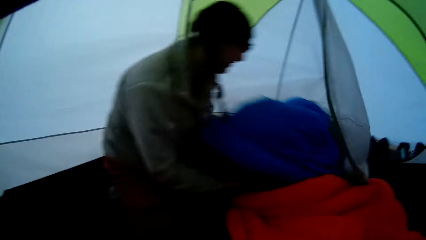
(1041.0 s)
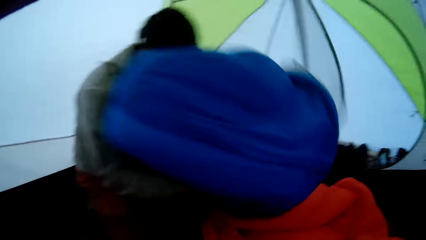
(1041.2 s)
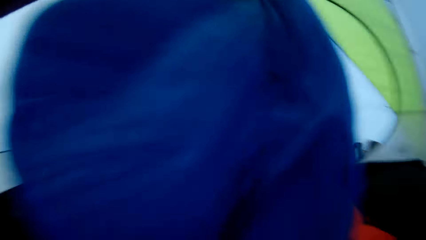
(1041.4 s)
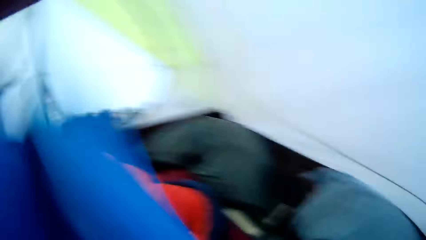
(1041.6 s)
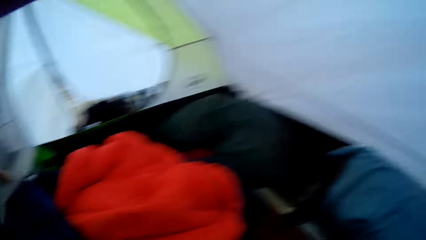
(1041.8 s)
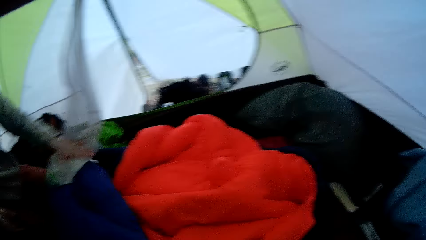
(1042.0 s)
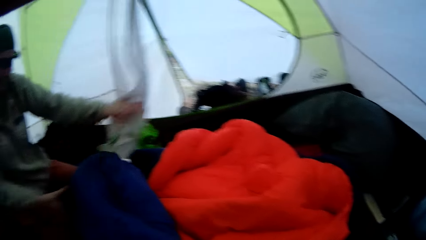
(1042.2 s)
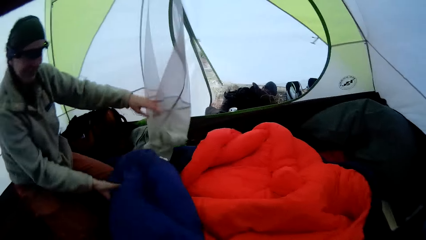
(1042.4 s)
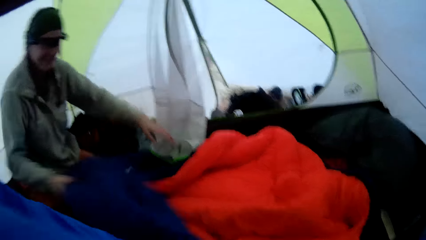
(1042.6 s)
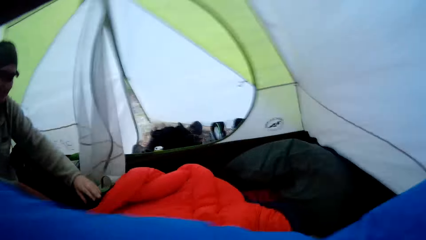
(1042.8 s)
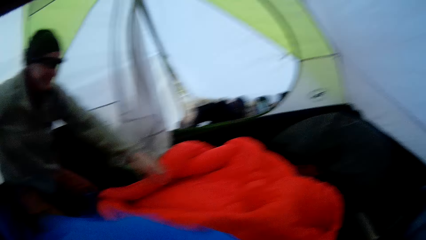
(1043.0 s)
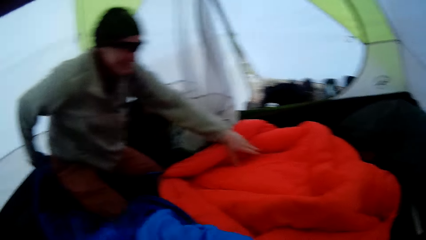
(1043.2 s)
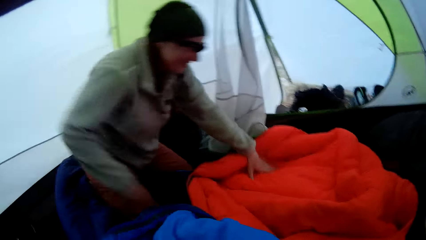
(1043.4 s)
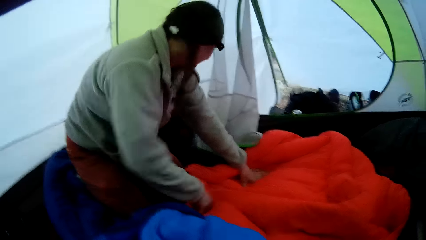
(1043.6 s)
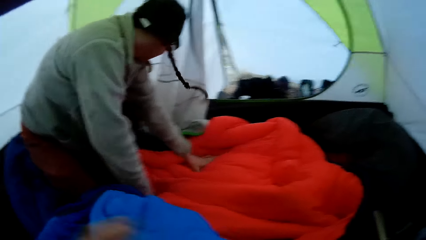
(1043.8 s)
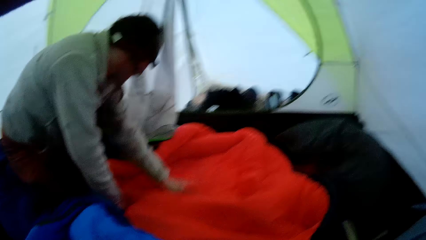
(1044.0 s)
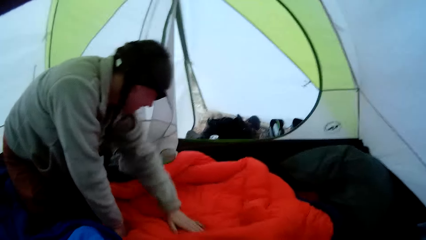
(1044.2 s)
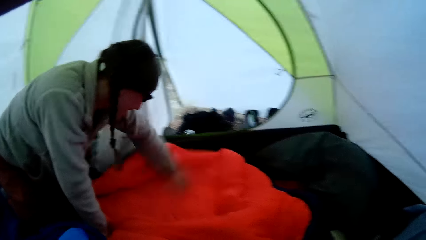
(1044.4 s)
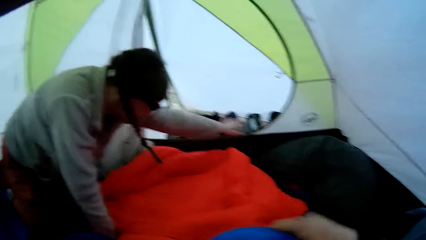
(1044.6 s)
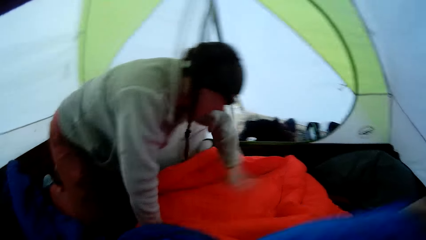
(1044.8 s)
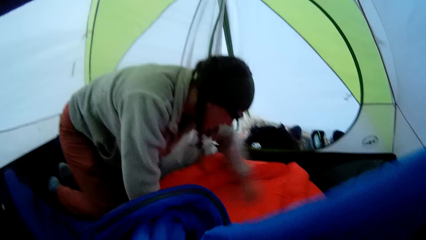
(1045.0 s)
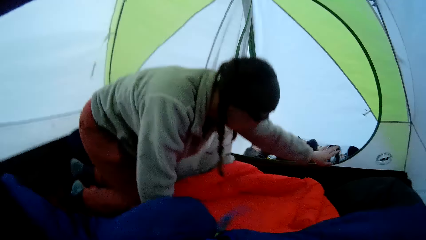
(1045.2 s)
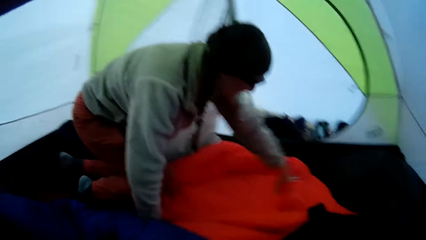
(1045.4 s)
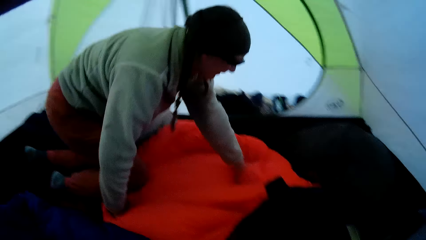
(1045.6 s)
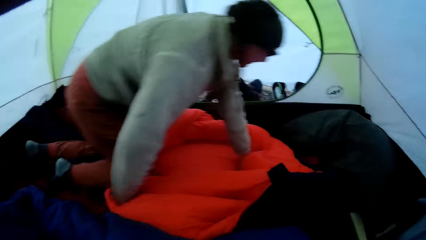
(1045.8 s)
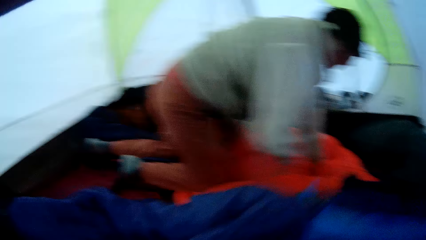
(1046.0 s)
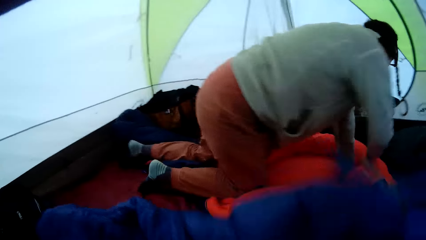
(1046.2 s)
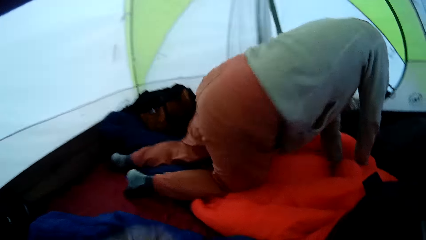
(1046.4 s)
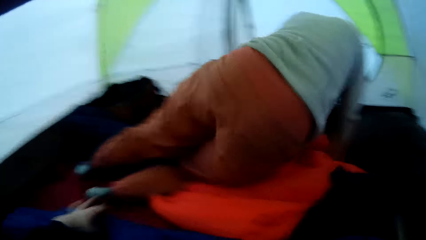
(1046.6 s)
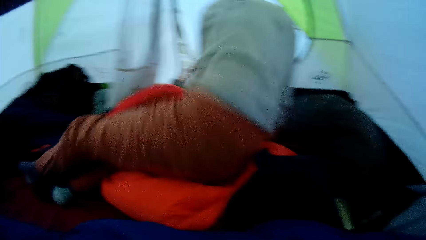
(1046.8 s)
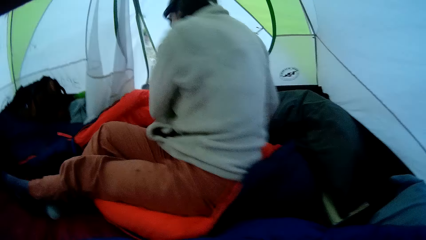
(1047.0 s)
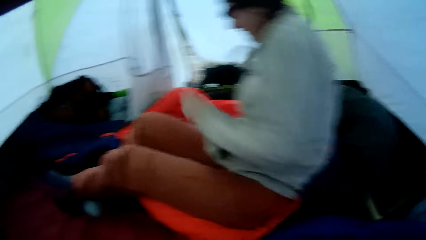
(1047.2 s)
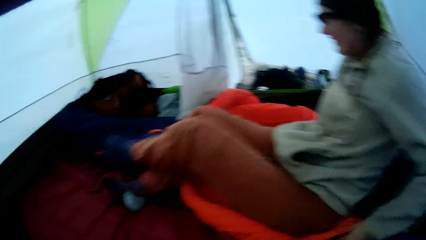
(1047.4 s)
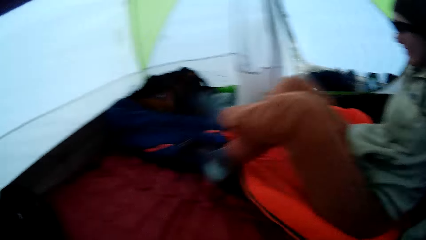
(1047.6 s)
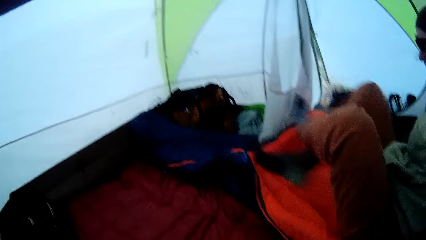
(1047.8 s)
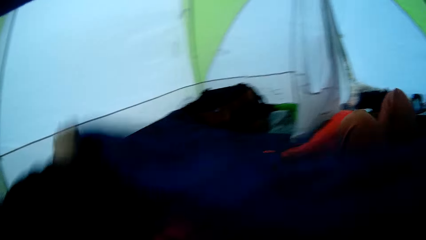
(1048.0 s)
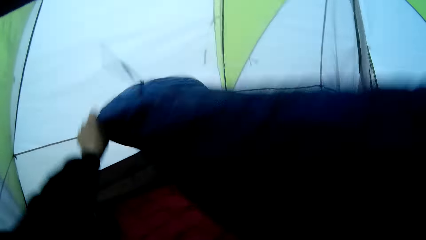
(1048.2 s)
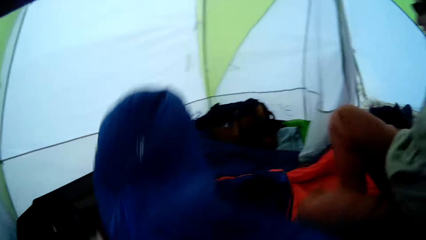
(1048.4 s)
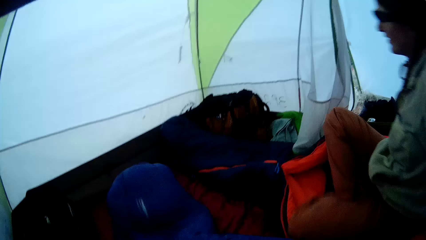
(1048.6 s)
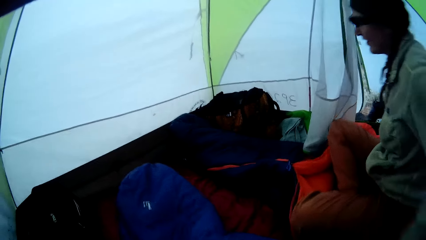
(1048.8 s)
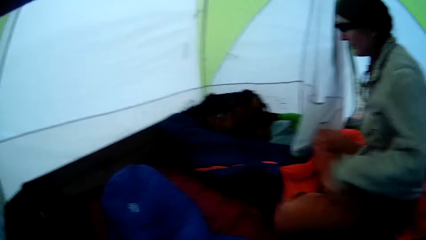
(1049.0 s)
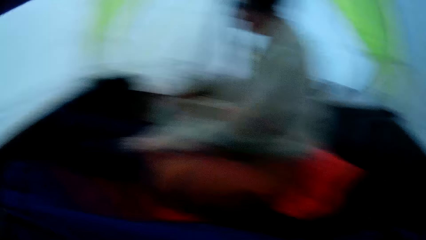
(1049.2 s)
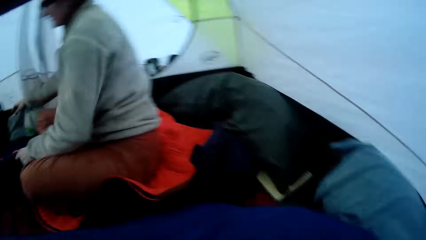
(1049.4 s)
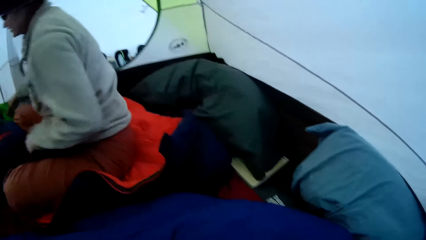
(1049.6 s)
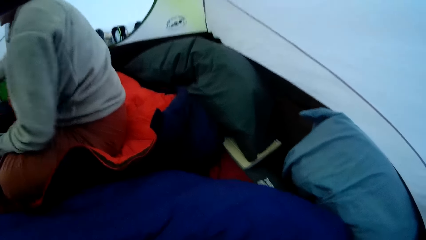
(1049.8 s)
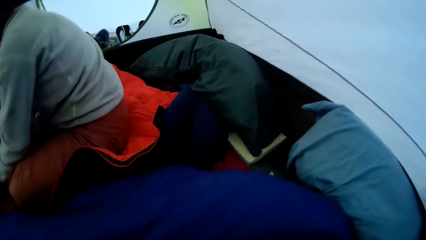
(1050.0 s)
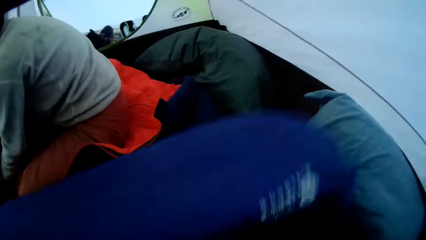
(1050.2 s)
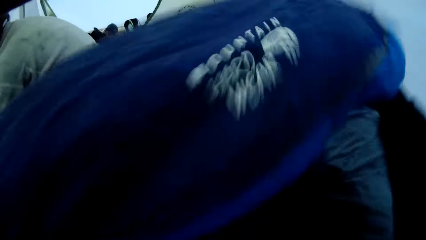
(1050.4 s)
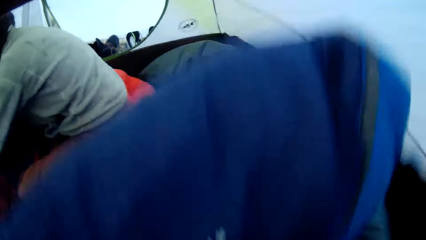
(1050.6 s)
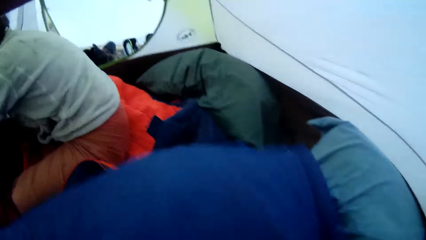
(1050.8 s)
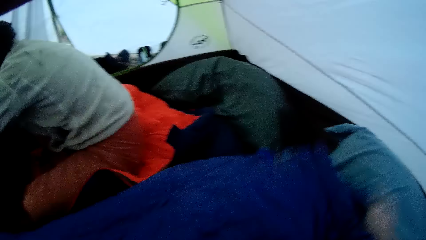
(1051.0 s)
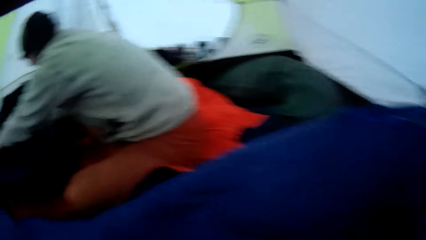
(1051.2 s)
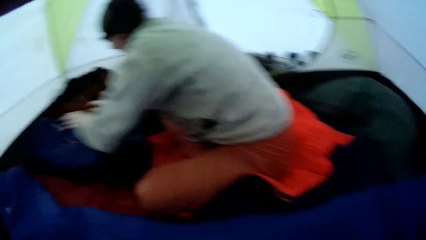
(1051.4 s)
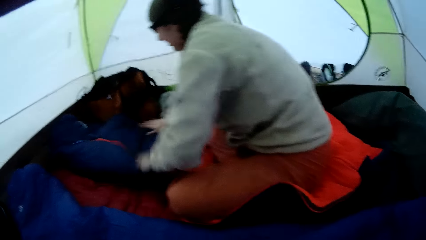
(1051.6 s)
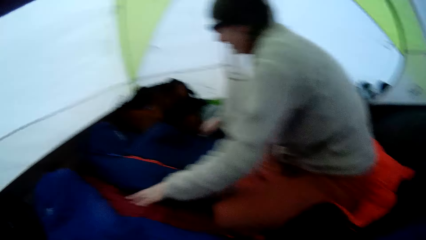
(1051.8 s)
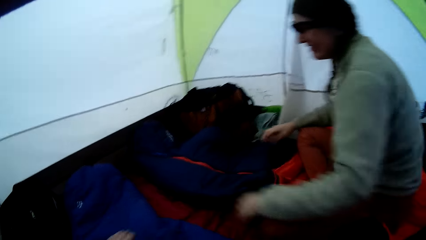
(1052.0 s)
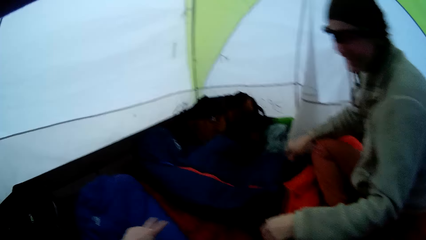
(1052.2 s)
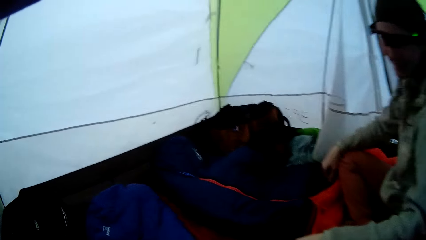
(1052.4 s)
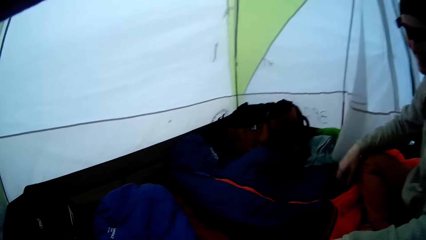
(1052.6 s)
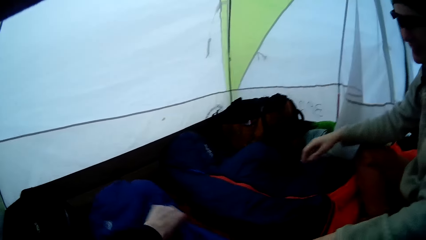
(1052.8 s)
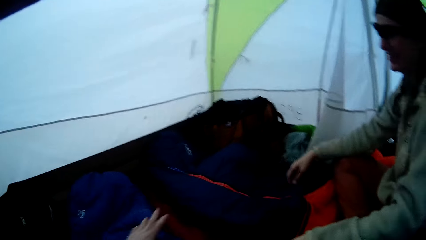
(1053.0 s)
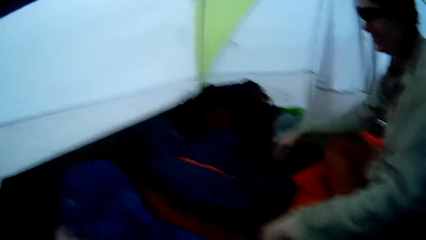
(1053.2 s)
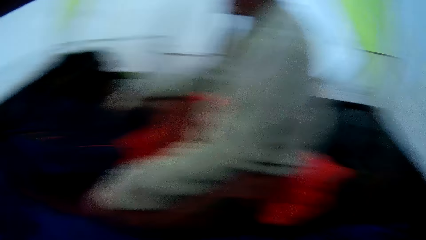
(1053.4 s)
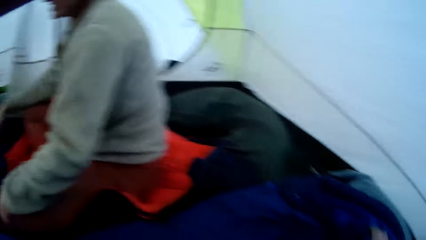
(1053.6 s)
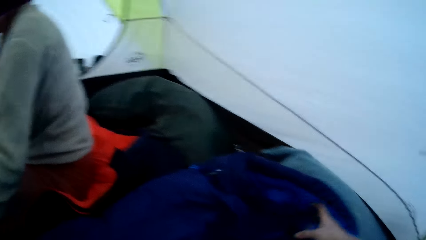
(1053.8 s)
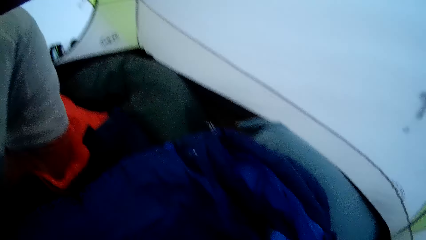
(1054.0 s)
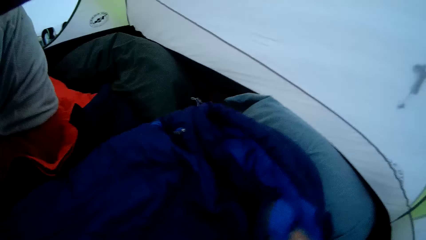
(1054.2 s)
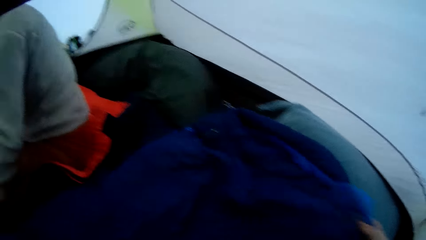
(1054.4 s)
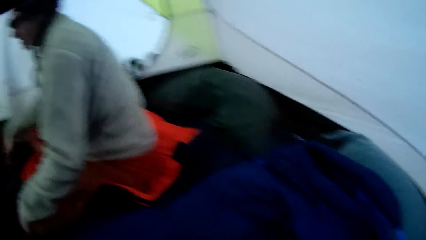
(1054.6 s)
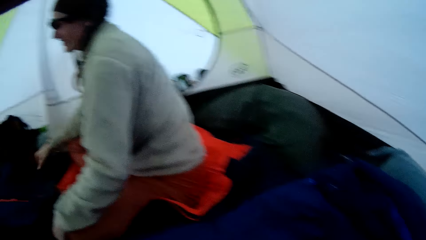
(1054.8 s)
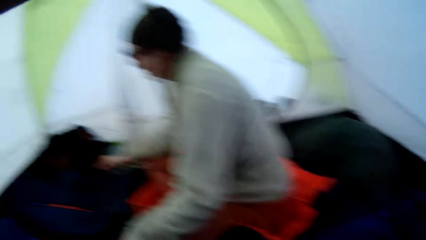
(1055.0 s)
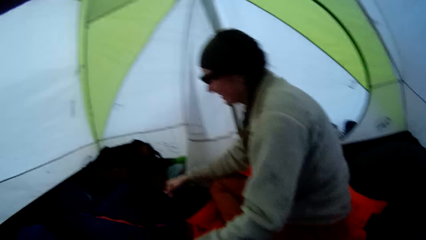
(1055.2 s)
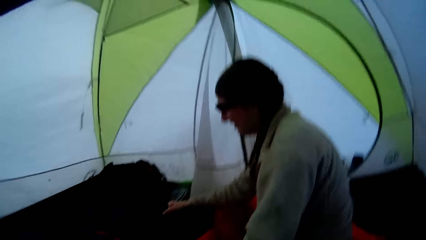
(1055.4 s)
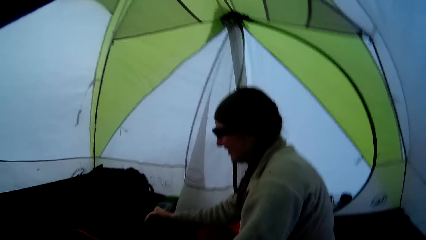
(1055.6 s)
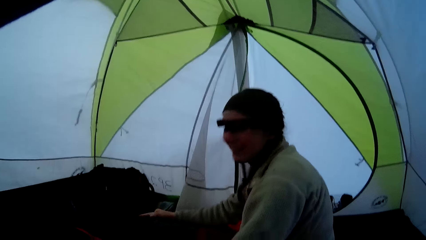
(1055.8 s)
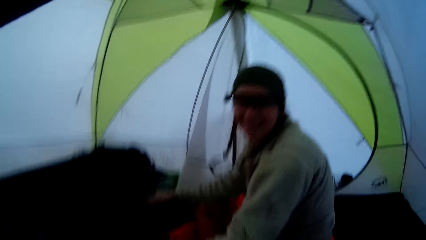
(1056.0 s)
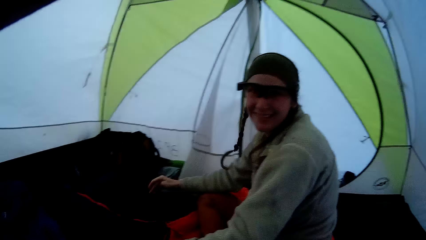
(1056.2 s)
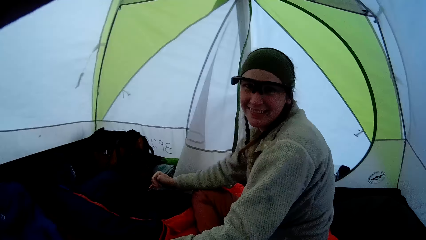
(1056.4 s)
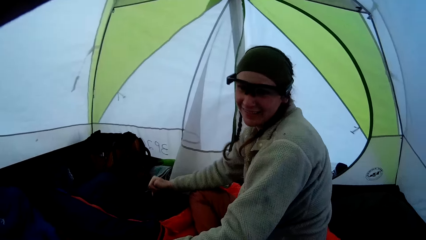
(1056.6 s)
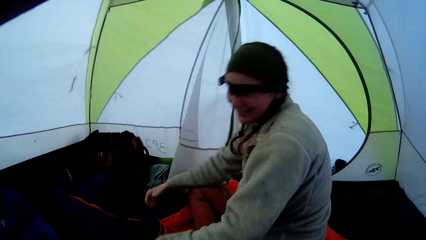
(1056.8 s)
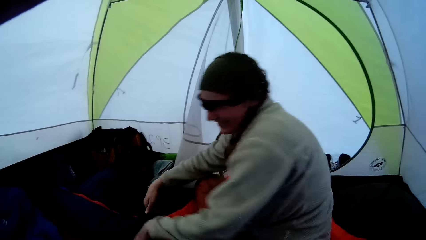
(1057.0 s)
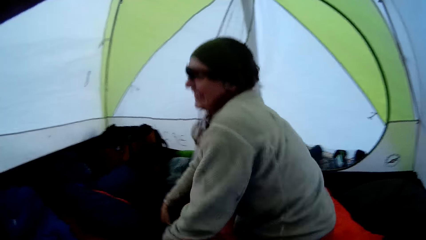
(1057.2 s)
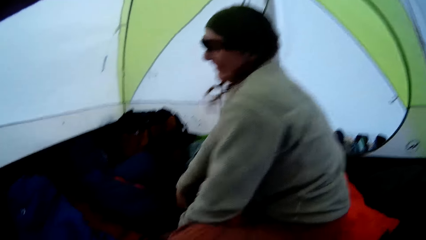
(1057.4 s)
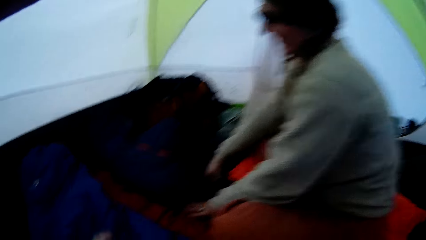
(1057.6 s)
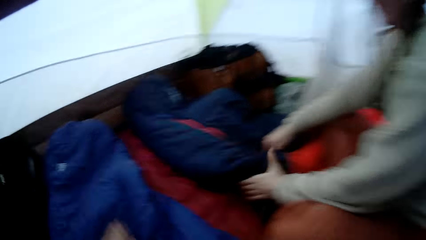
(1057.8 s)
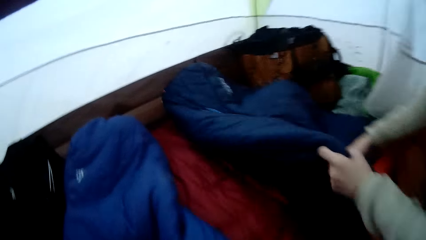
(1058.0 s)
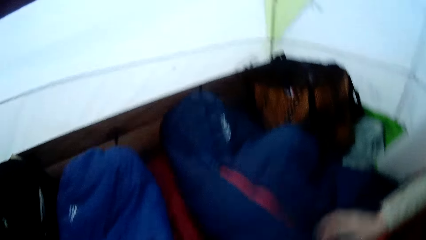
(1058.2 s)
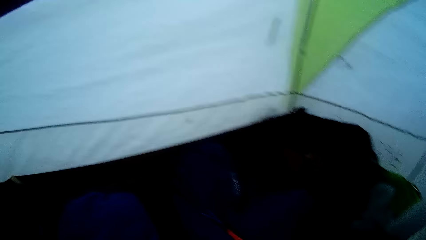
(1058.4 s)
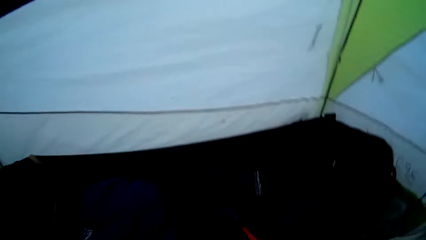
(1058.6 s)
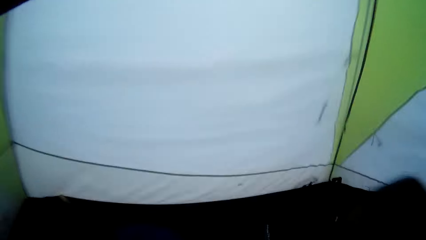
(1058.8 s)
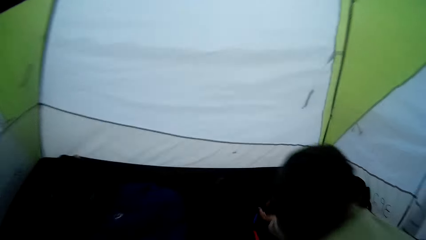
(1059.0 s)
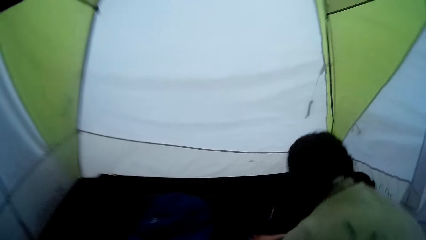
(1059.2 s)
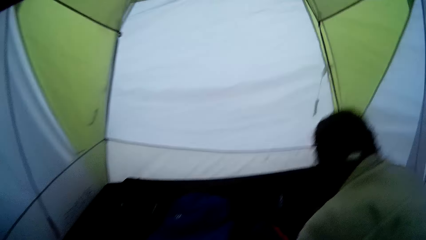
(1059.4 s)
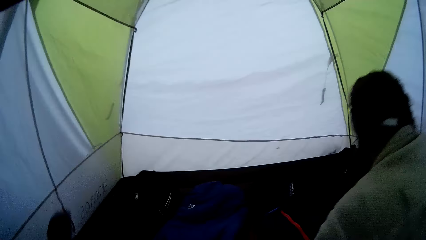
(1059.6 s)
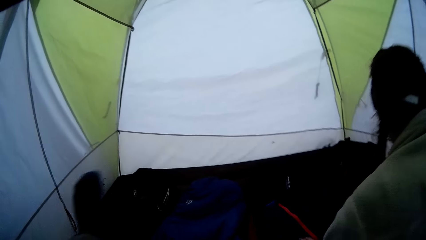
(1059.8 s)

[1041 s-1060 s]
The lady lifts a sleeping bag, drops the sleeping bag and moves part of a tent. The camera wearer lifts the sleeping bag. The lady touches the sleeping bag and clears a duvet with her hand. The lady sits down. The camera wearer spreads the duvet and lifts the sleeping bag. They lift the sleeping bag again. The lady touches the sleeping bag. The camera wearer holds the sleeping bag and touches the sleeping bag. The lady rests a hand on the sleeping bag, lifts the sleeping bag and touches the sleeping bag.
